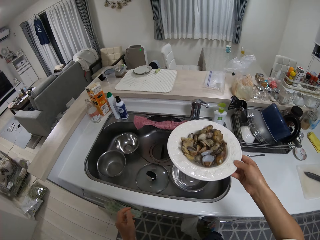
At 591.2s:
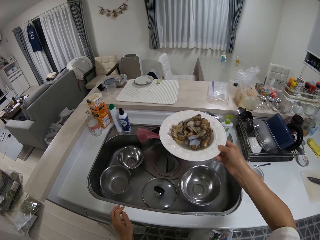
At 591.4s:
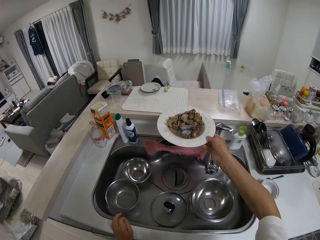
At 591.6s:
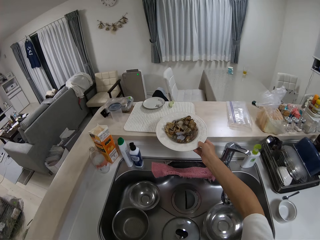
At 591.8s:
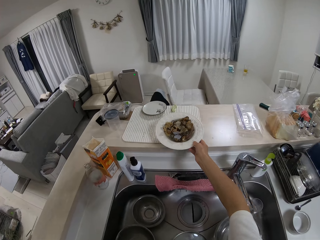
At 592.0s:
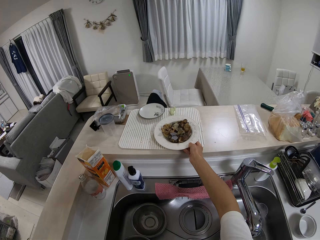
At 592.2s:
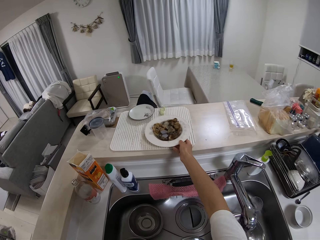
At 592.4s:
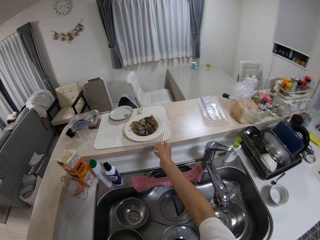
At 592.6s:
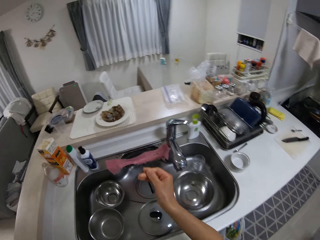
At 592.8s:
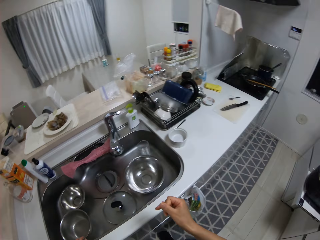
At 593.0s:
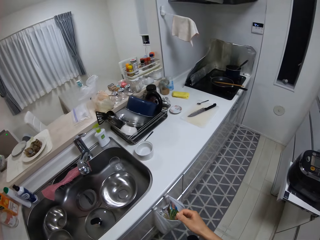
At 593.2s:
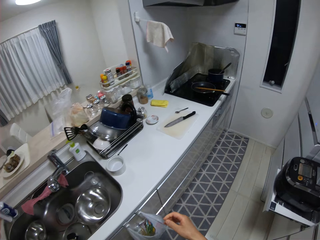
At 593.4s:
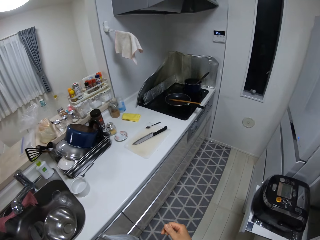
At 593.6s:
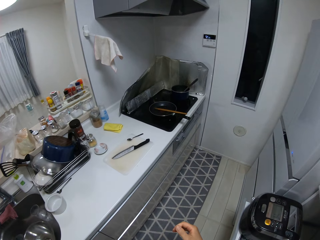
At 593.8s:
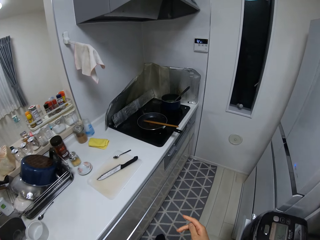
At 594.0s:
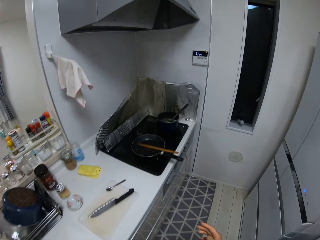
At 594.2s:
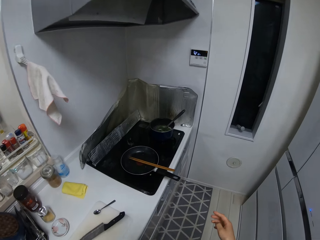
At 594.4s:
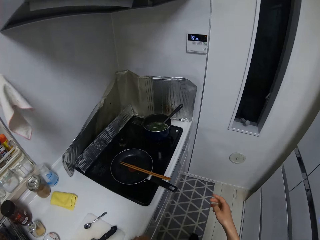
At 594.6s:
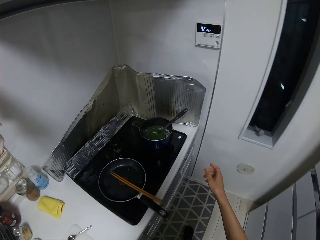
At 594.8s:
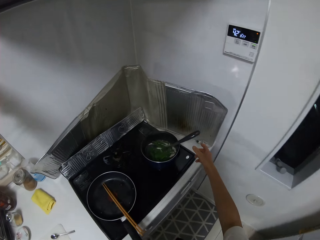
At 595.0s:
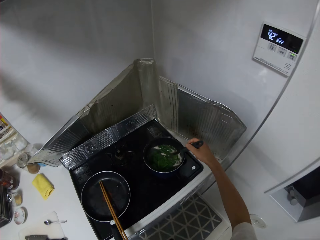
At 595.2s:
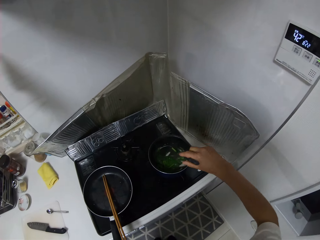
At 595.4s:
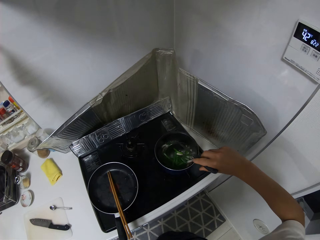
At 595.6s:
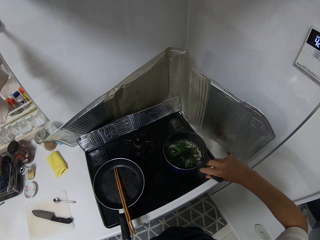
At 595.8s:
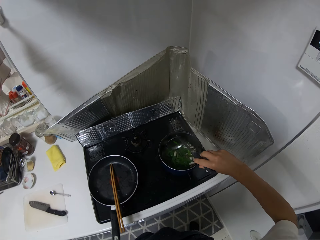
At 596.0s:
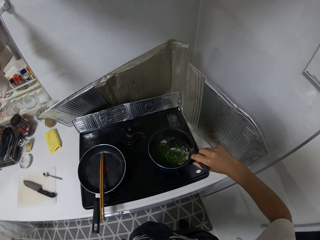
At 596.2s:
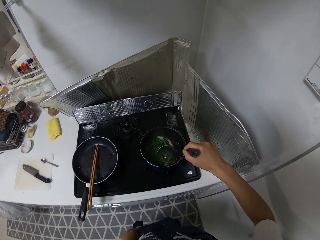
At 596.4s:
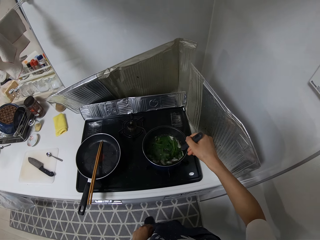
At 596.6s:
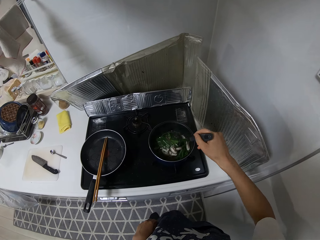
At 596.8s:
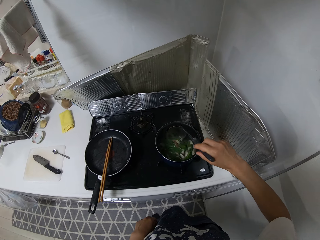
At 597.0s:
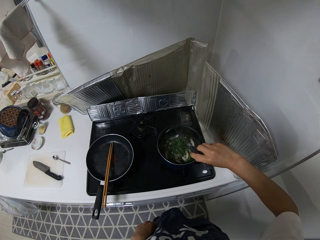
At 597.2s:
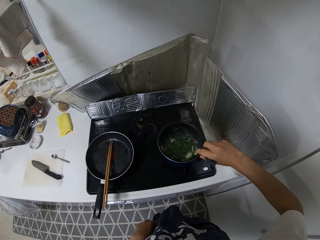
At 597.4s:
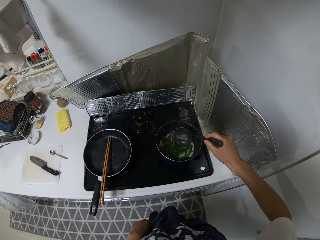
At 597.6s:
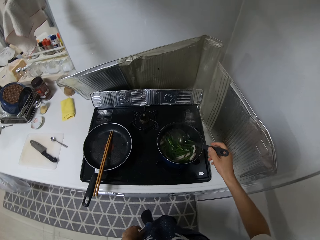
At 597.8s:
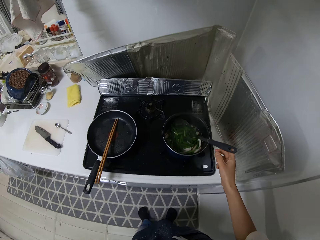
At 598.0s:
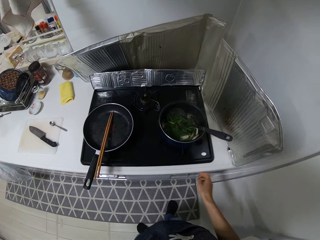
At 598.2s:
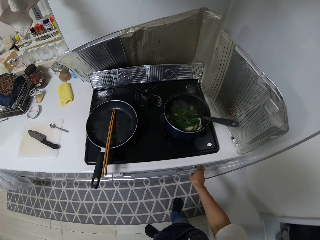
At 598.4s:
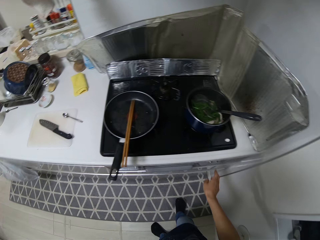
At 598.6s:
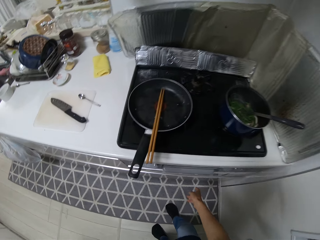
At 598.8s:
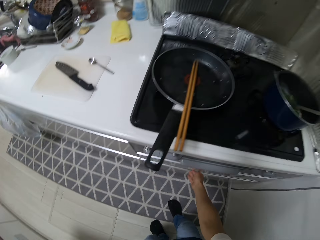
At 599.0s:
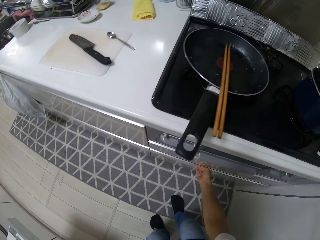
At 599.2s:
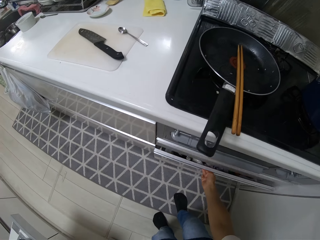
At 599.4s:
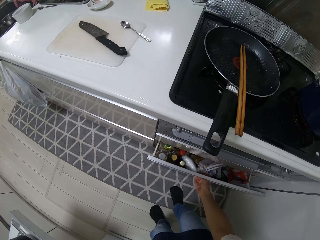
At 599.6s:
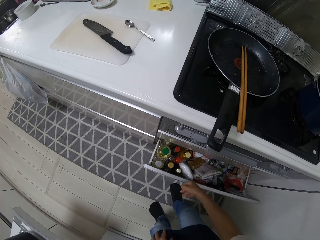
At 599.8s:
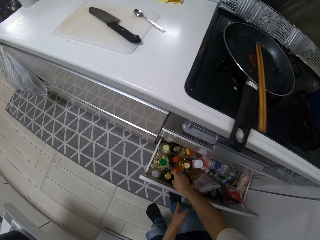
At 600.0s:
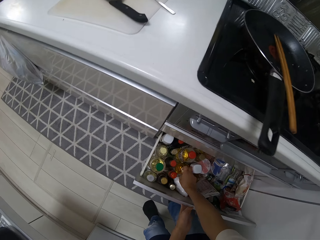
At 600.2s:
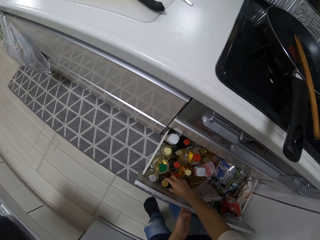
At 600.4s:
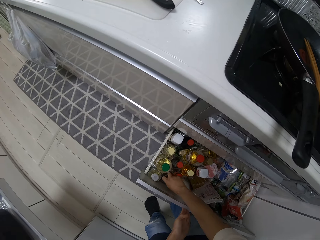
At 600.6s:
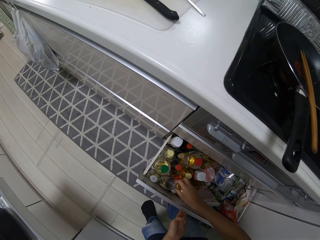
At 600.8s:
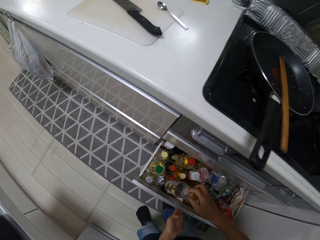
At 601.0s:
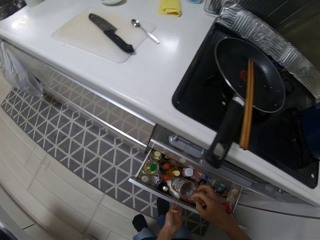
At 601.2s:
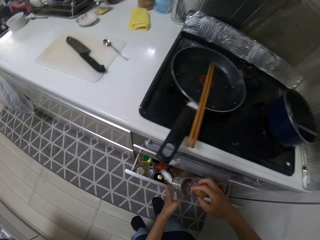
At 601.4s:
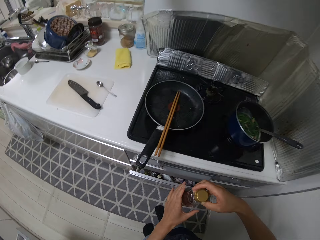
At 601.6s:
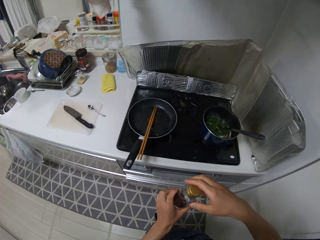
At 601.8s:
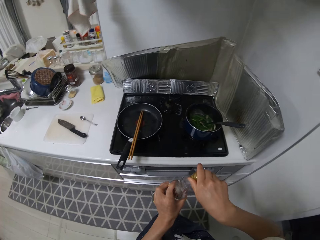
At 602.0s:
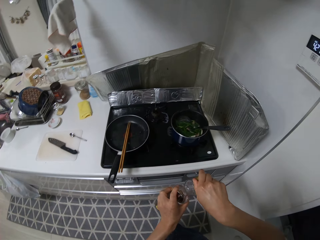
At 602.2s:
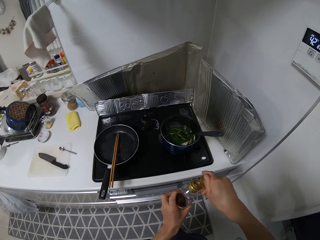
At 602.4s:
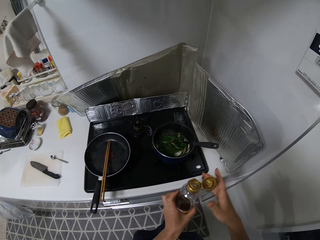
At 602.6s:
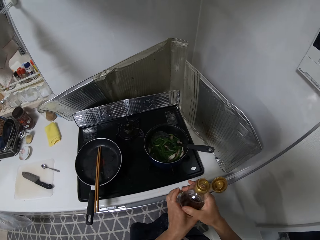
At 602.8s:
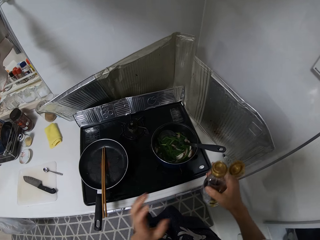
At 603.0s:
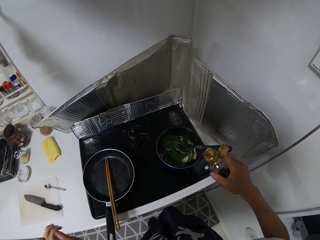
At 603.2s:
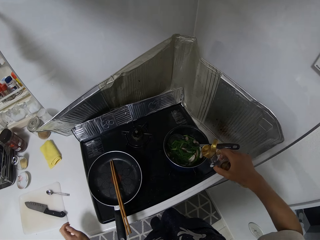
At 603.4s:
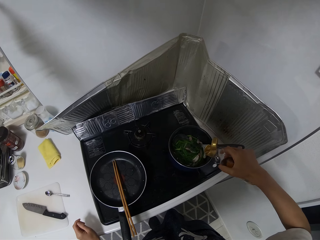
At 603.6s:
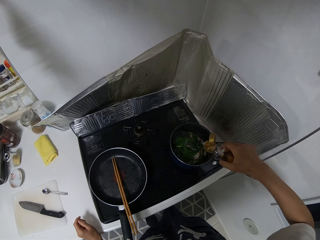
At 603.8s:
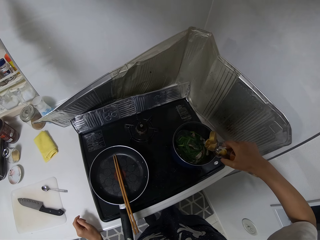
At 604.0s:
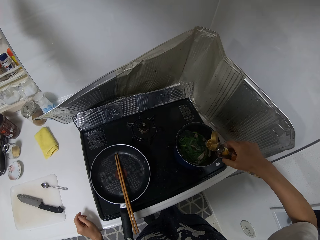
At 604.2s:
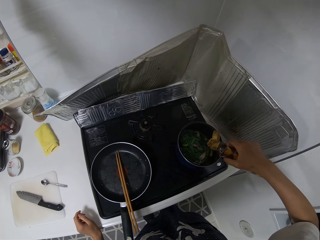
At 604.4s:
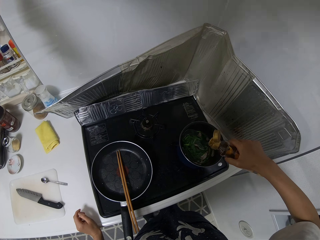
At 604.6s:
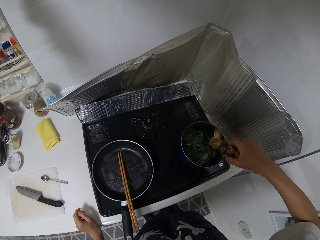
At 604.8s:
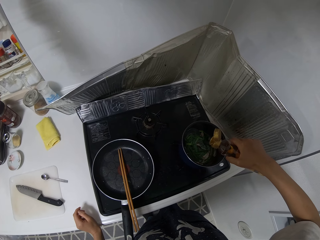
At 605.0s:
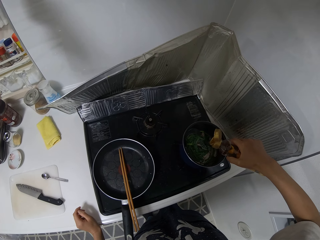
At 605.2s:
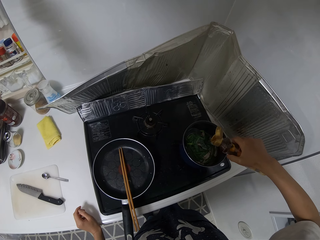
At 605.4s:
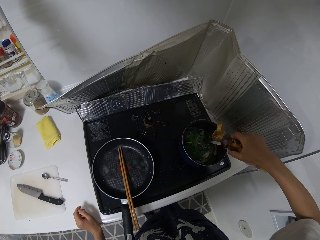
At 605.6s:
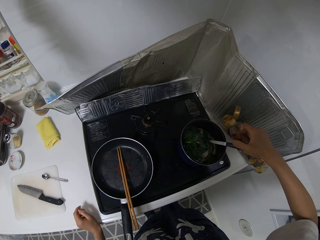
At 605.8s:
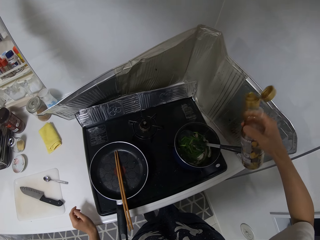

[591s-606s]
The camera wearer moves the plate to another table. They walk around a kitchen. They put down the plate on a kitchen counter. They walk around the kitchen. They stir green peas on a pan on the cooker with chopsticks. They adjust heat on the gas cooker. They open up a drawer in the cabinet with a hand. They pick up a bottle of oil from the drawer. They close the drawer with a hand. They open a lid from the bottle with a hand. They pour oil on the pan from the bottle.

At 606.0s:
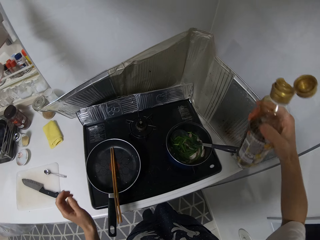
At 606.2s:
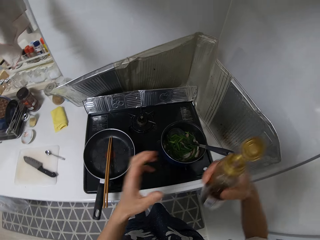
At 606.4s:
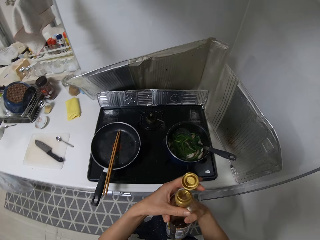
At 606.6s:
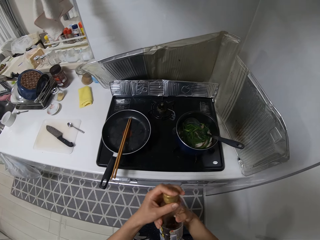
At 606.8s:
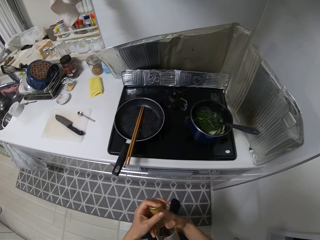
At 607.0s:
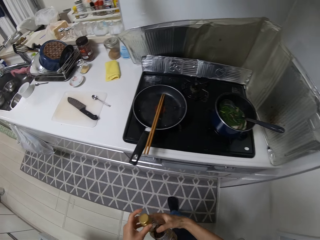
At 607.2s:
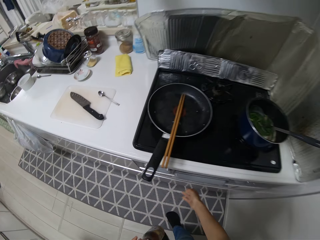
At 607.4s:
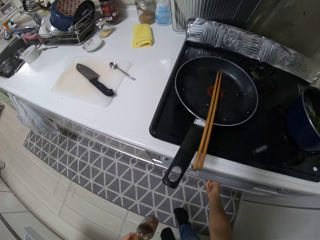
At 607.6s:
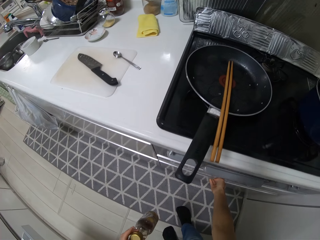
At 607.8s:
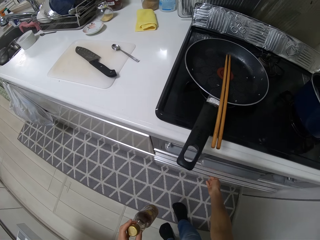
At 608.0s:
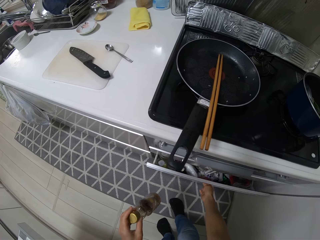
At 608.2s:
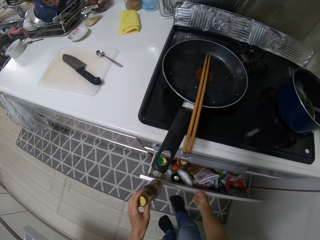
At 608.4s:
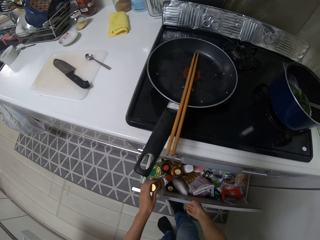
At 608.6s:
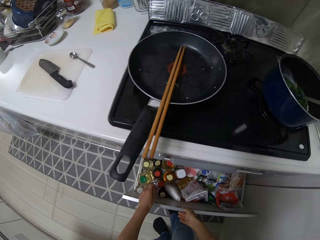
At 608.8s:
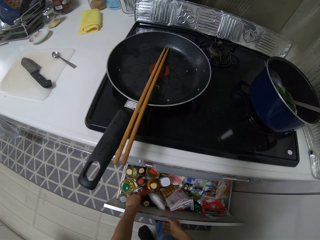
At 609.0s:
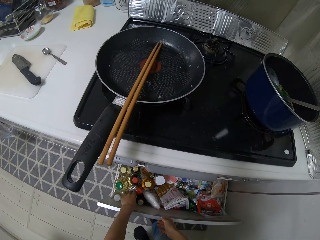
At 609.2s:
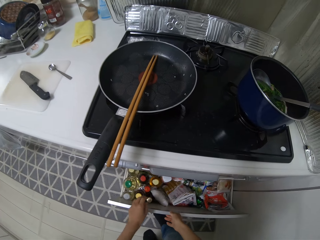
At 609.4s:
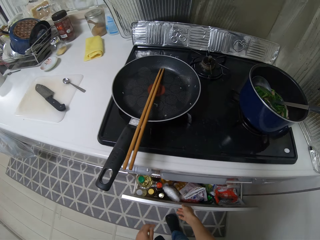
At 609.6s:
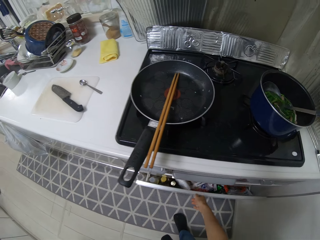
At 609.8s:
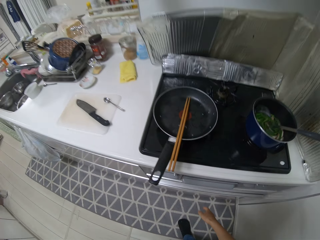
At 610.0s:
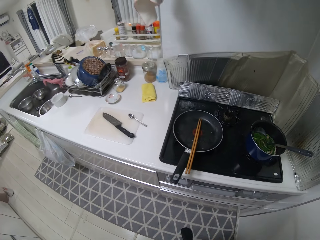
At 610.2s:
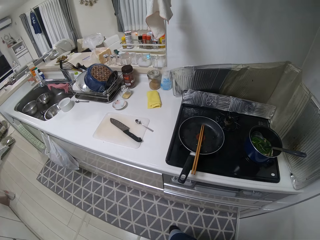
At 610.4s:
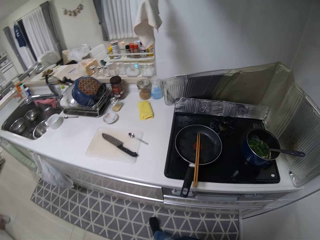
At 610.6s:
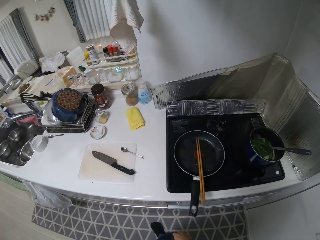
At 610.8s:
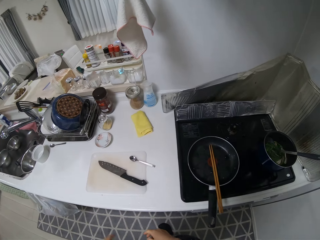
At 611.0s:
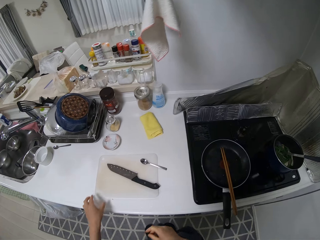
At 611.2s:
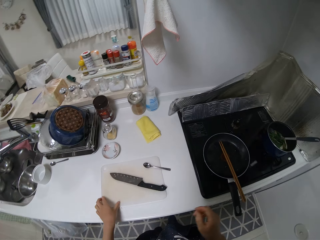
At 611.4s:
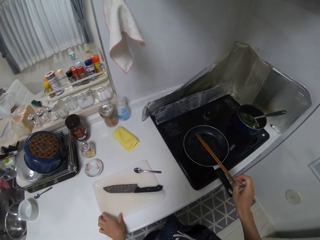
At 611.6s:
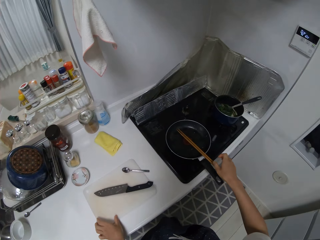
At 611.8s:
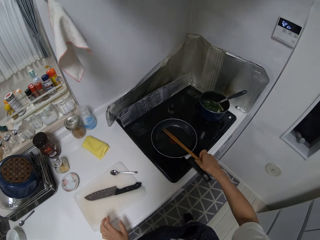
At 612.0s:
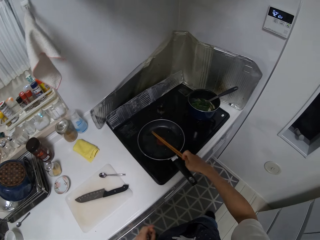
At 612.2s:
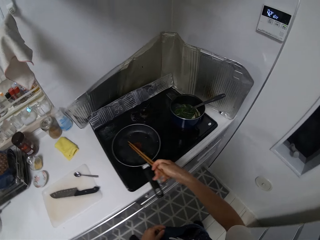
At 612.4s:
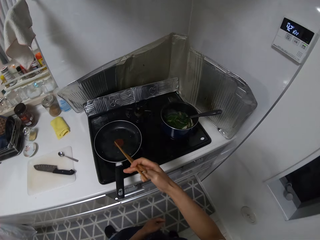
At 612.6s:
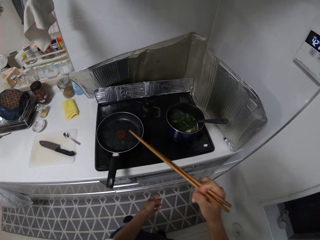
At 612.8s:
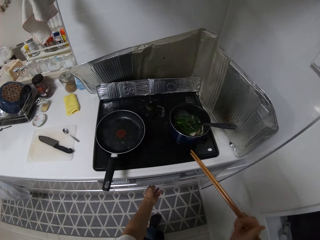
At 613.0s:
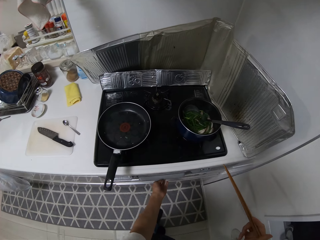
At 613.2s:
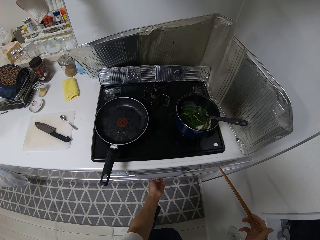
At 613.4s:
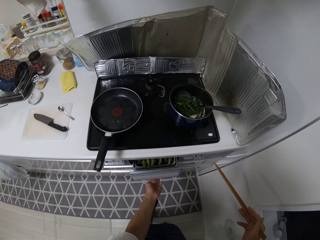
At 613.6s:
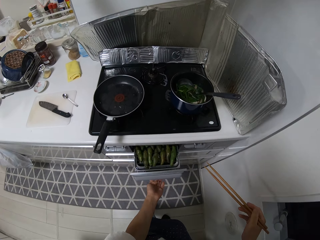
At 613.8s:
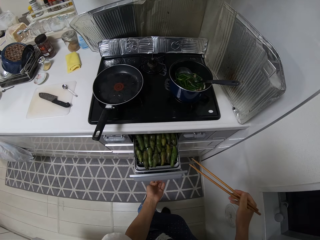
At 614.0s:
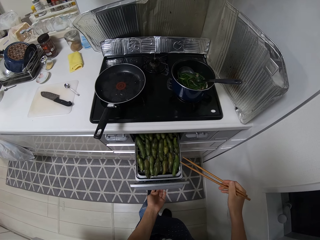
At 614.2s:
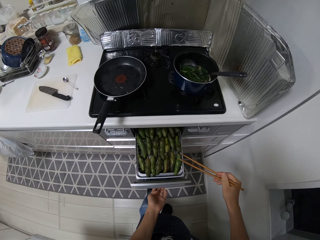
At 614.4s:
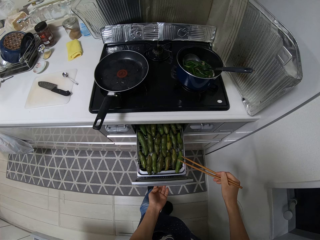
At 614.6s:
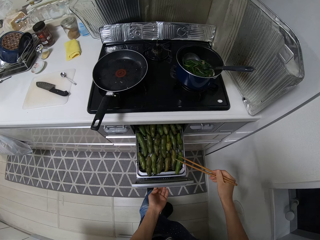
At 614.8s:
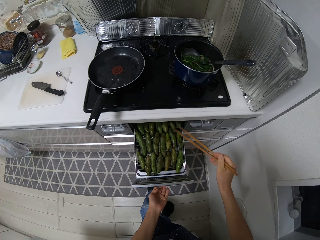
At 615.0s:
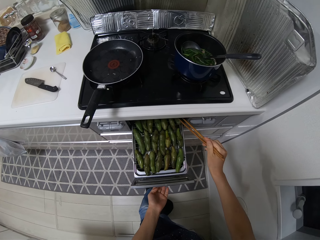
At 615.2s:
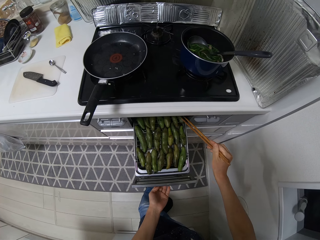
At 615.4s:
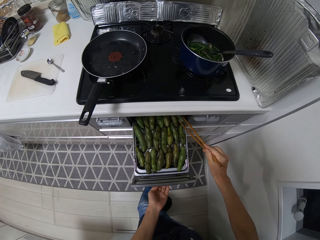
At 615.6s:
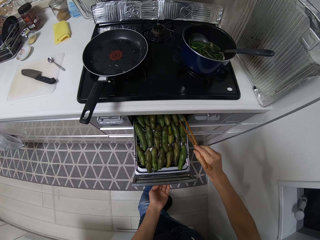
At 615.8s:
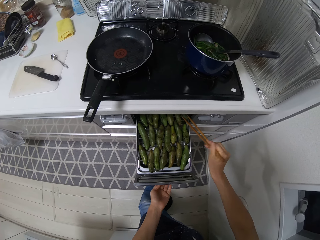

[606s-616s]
The camera wearer closes a lid on a pan with a hand. They open the drawer in the cabinet with a hand. They put a bottle in the drawer. They close the drawer with a hand. They walk around a kitchen. They pick up the chopsticks from the frying pan on the cooker. They open the drawer in the oven with a hand.
